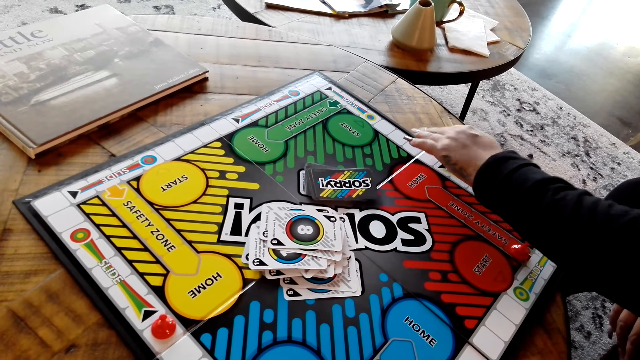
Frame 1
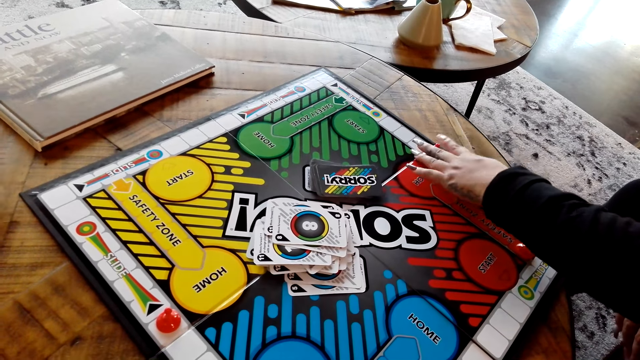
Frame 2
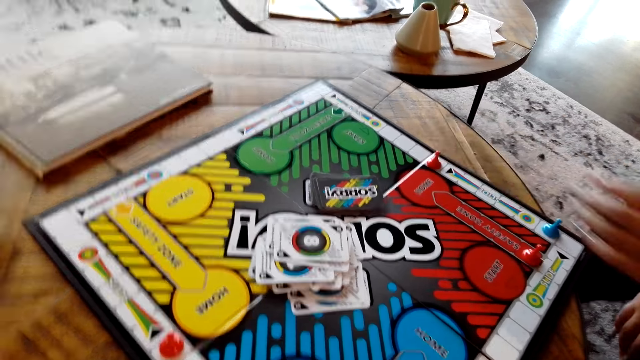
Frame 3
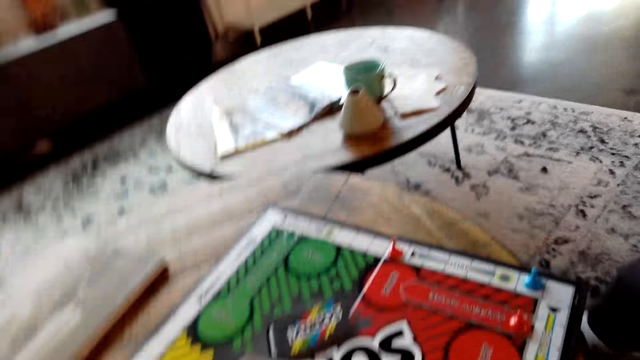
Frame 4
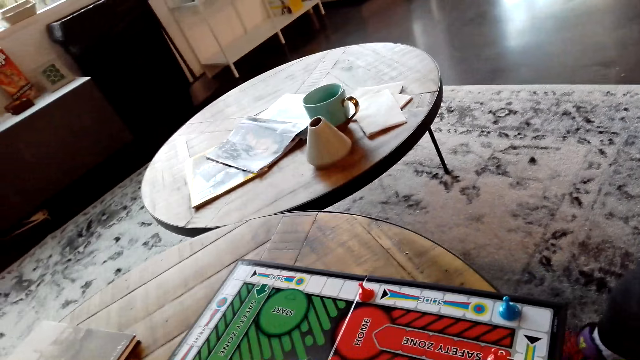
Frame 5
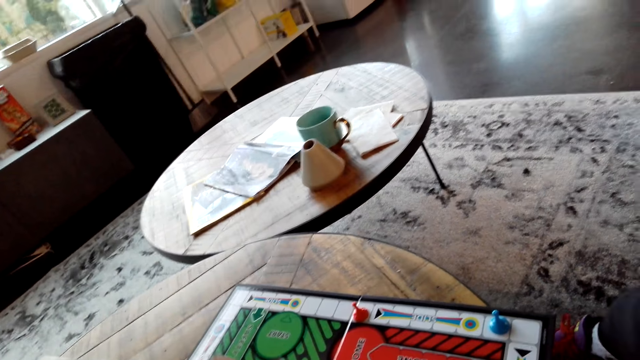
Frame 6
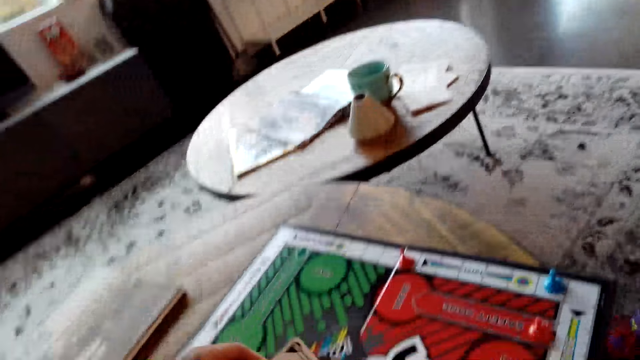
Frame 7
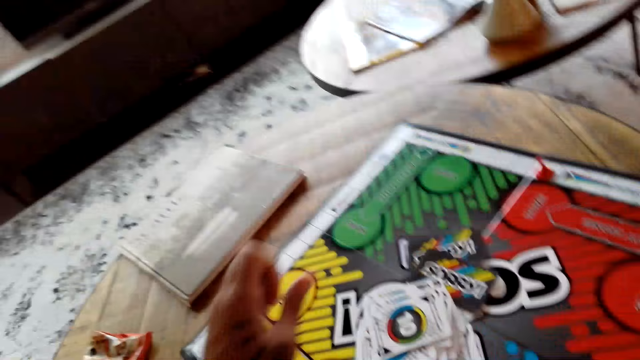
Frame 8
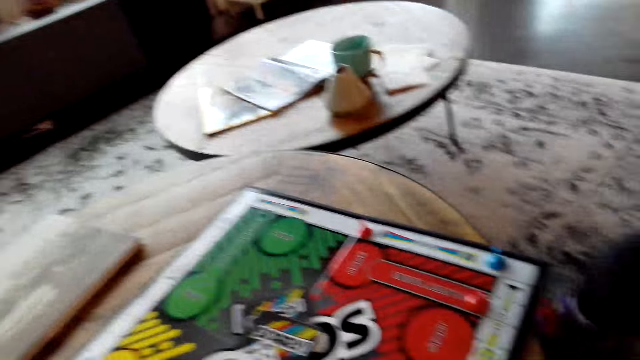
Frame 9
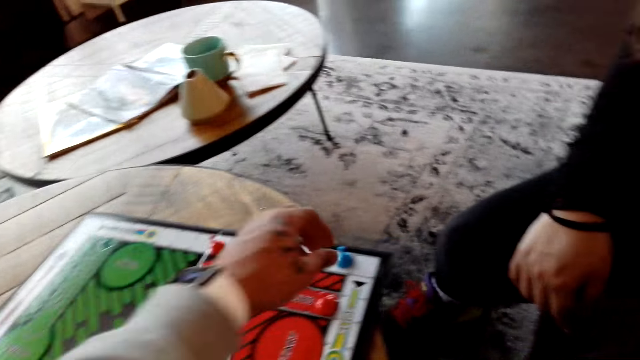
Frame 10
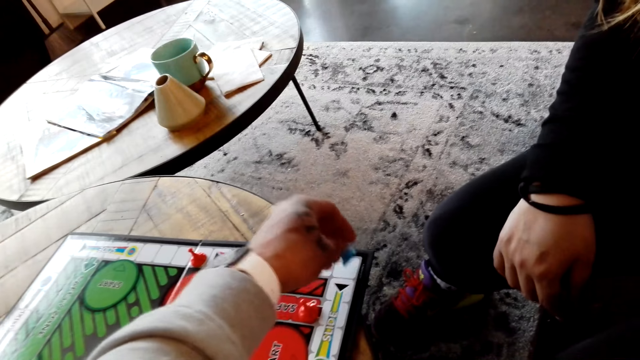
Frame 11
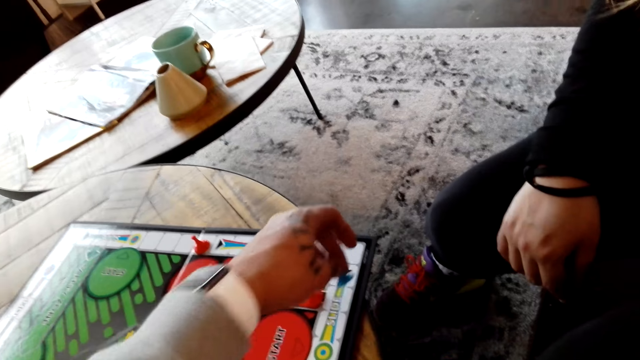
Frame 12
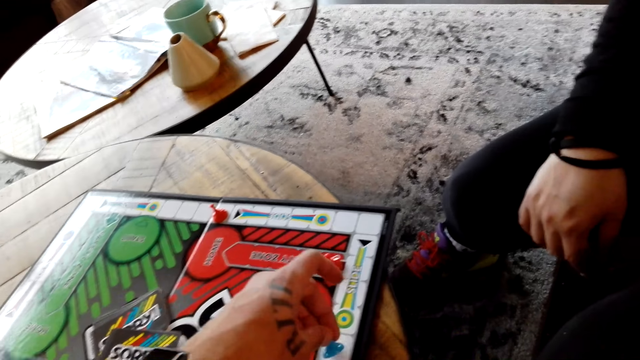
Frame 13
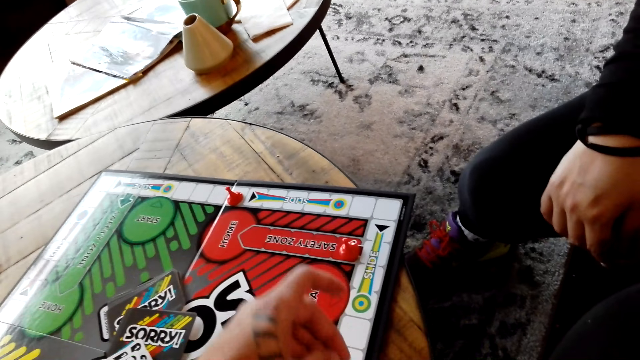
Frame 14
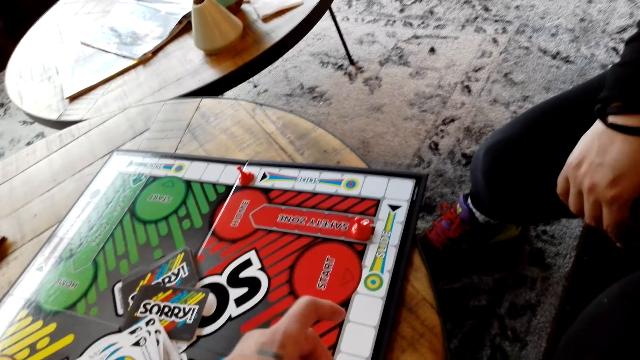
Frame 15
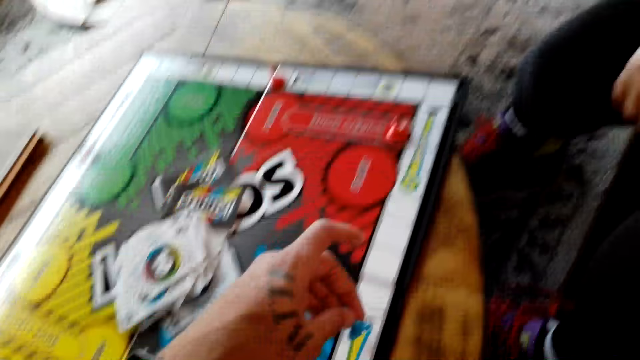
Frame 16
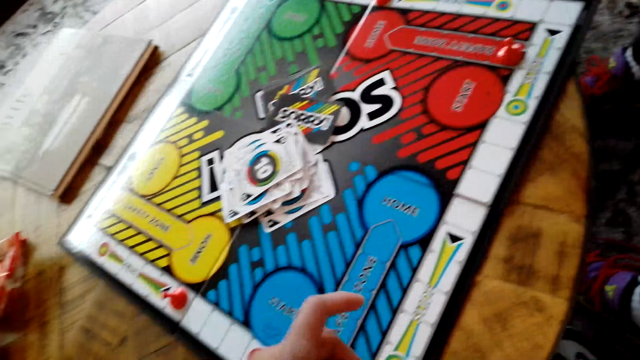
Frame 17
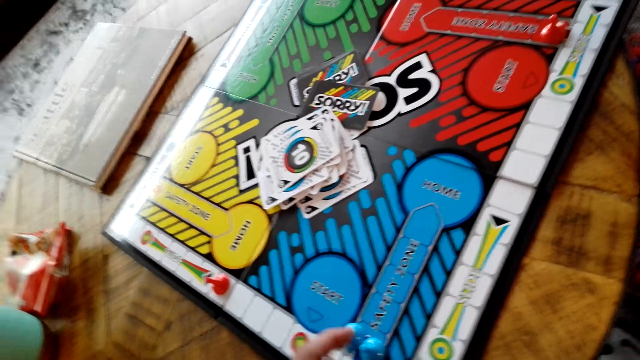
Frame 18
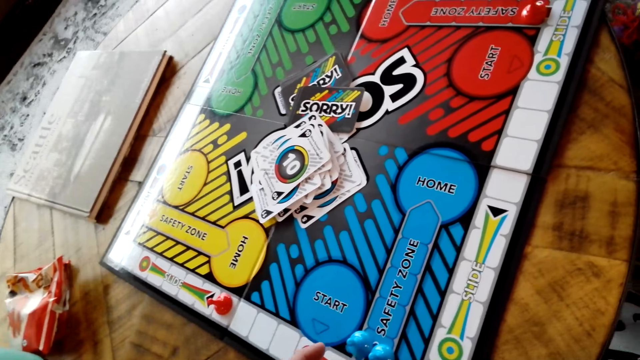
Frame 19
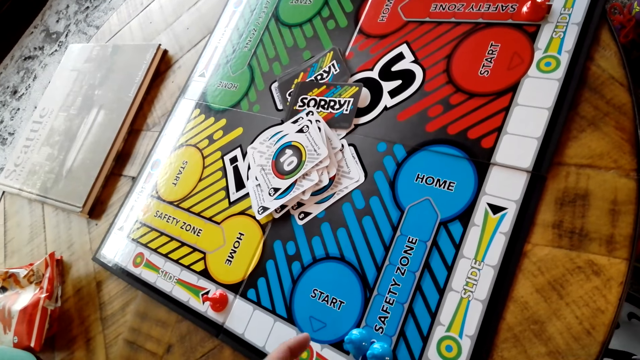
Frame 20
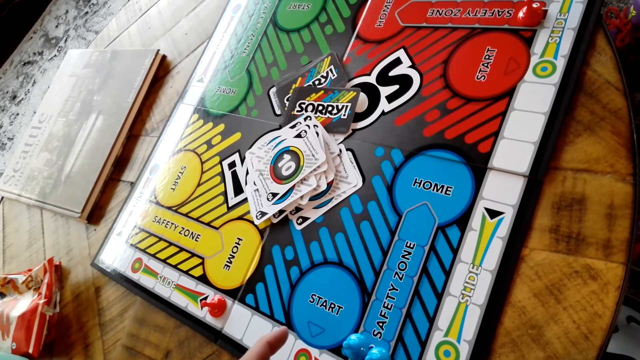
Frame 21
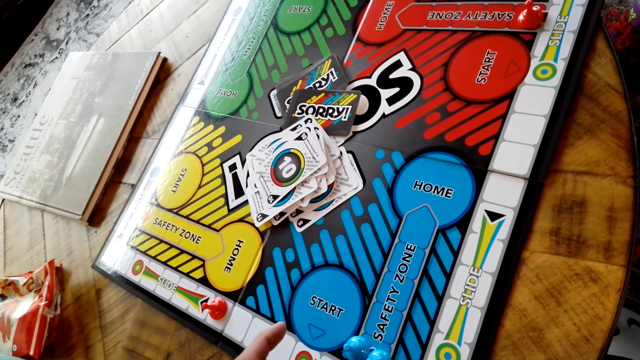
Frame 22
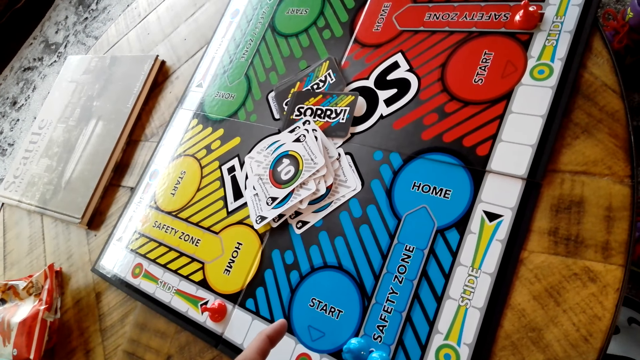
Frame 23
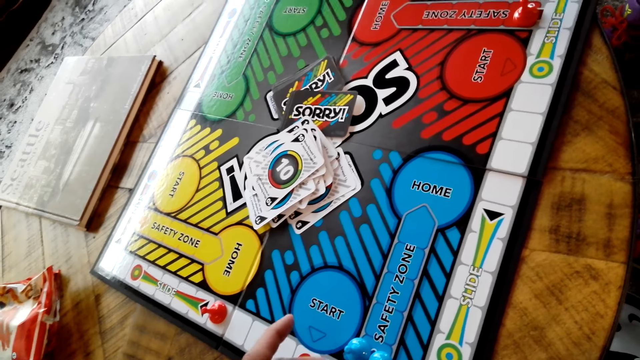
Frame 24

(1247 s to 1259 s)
The camera wearer moves the board game chips on the table.

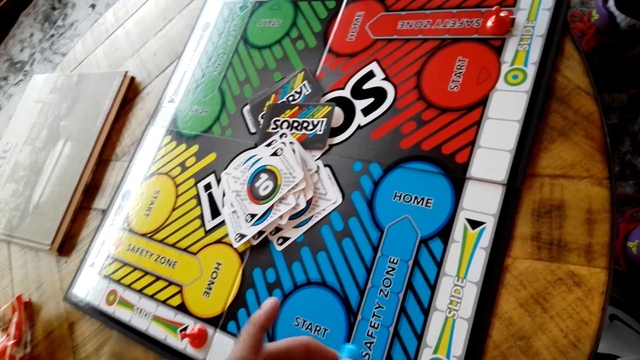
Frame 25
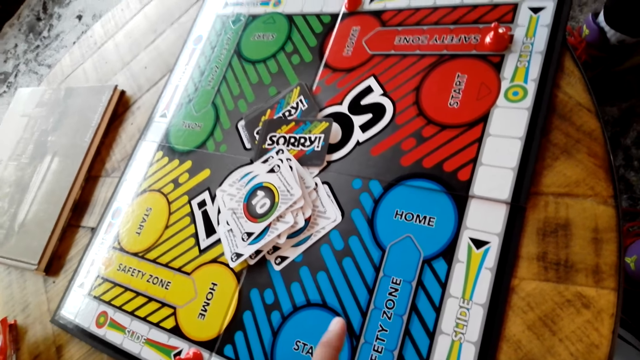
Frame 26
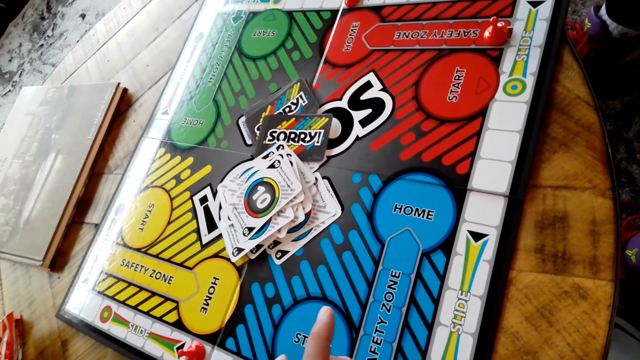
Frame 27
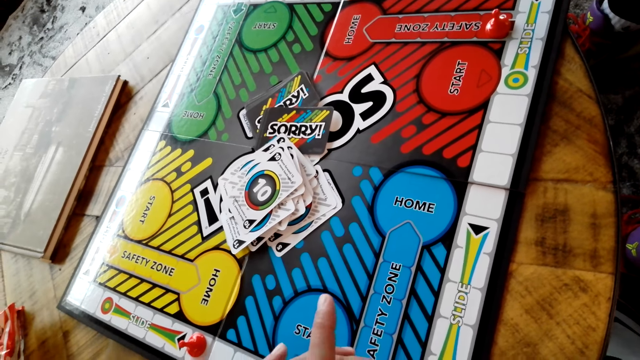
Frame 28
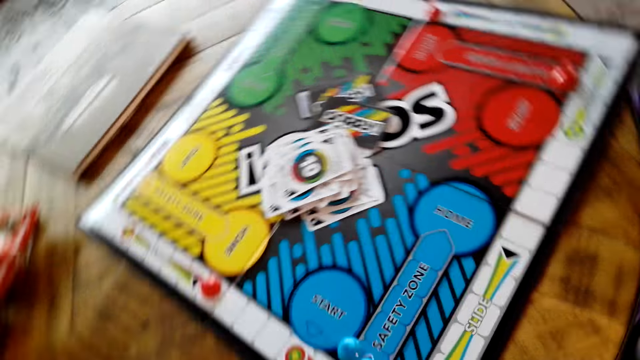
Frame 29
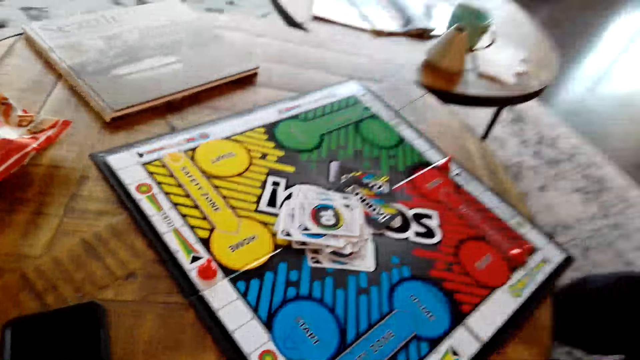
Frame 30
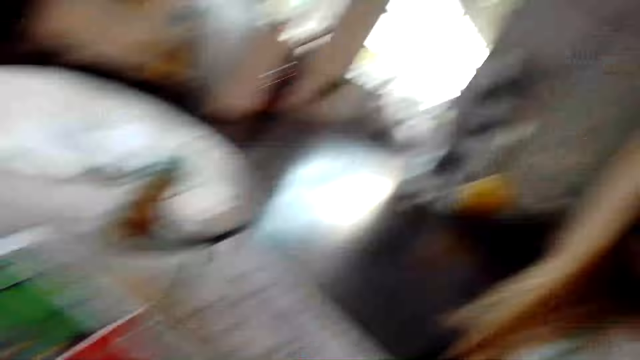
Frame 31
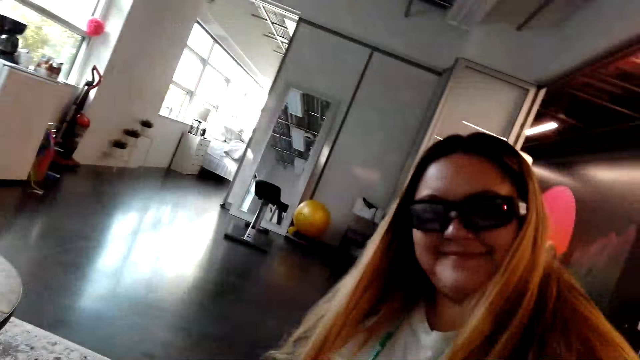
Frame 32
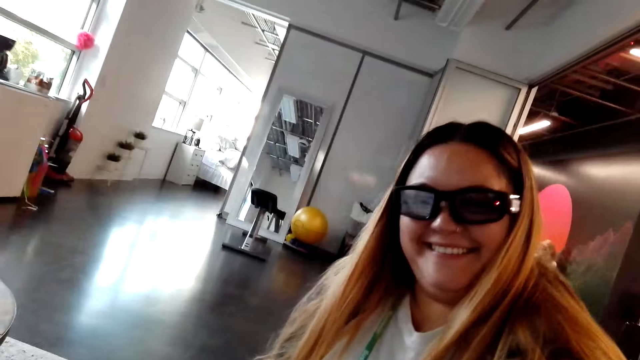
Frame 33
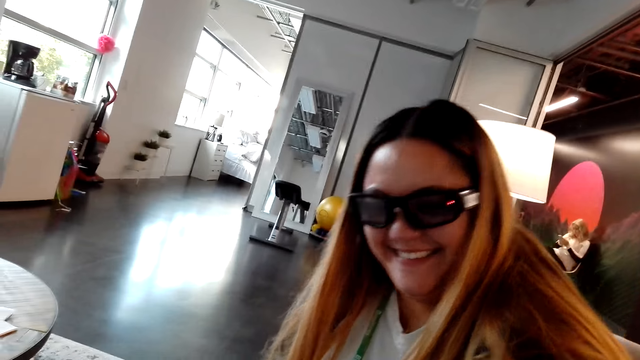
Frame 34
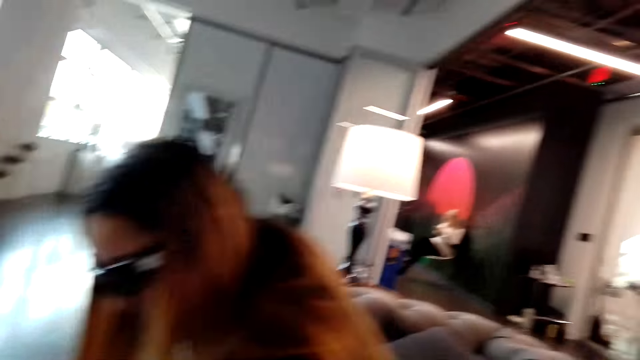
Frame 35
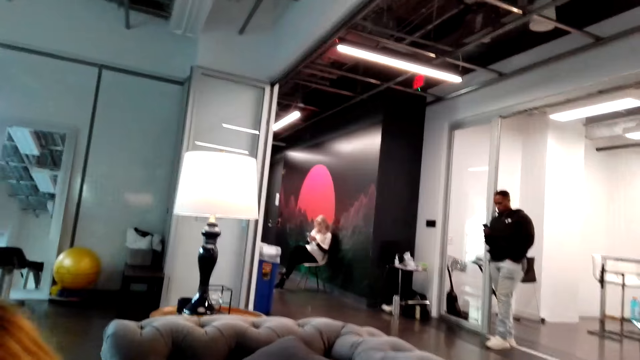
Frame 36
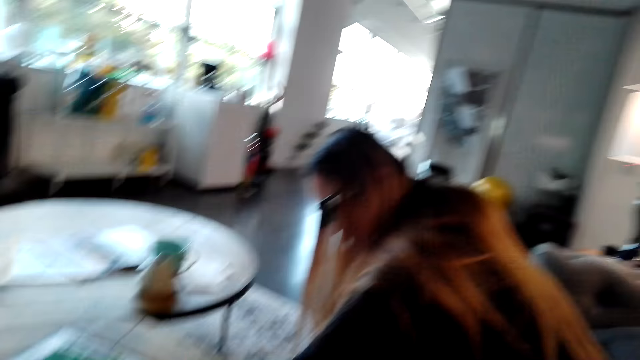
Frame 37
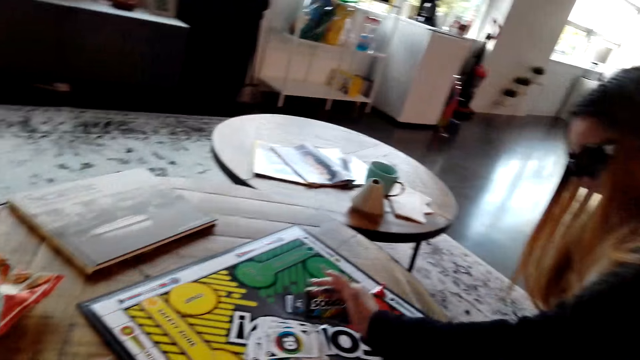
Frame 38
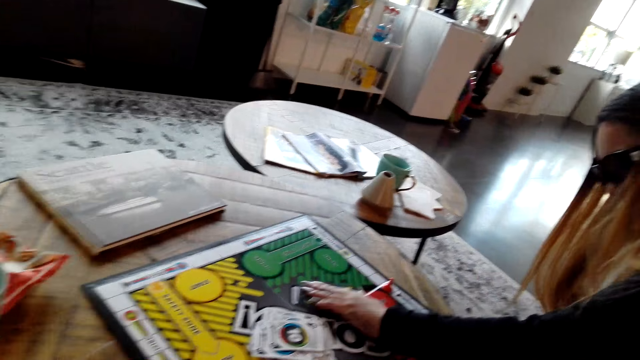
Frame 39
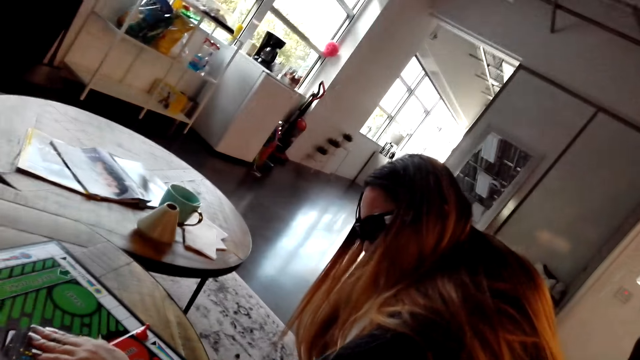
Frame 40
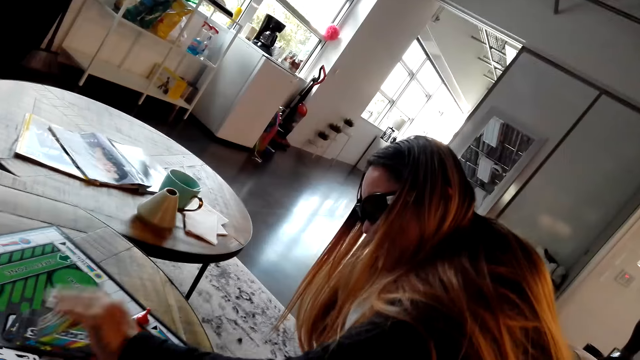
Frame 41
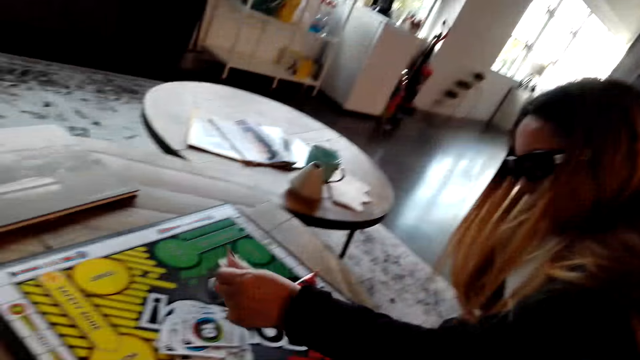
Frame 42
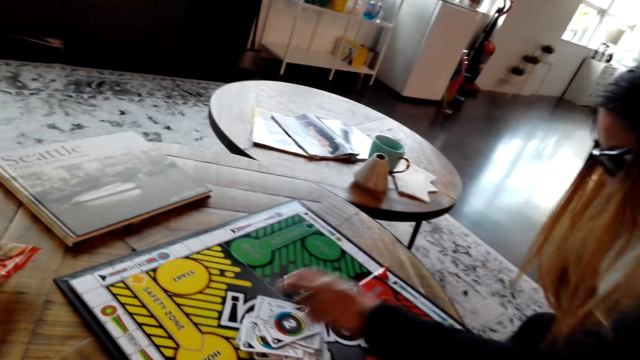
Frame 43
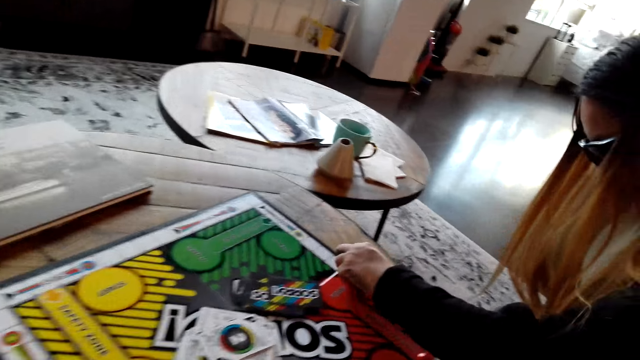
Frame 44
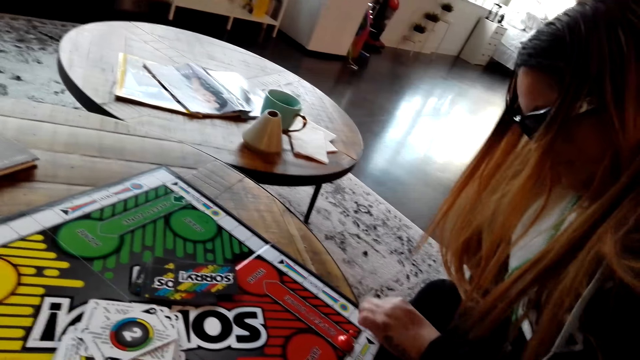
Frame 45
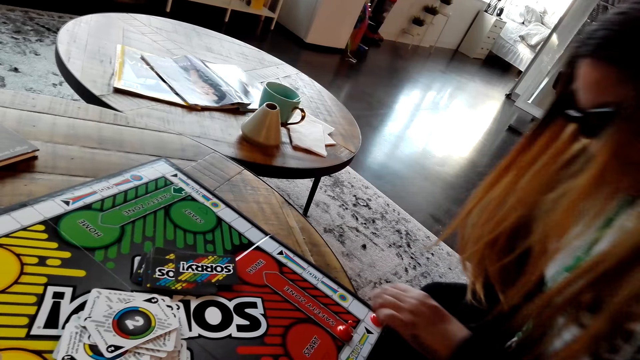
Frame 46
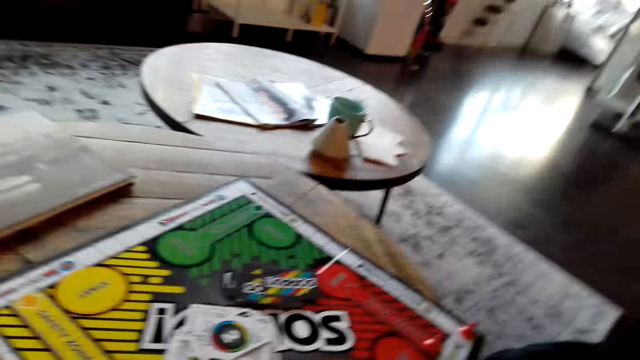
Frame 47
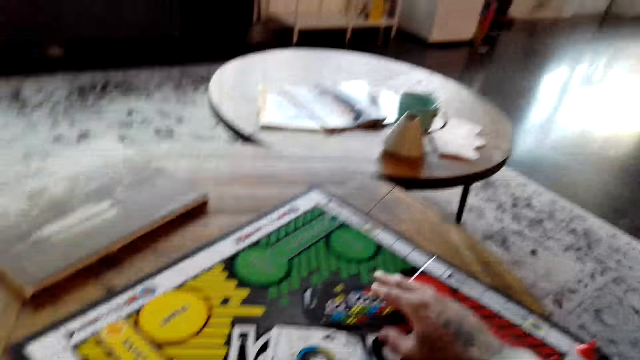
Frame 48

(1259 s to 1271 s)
The camera wearer stares at a lady. The lady moves the board game chip on the table and puts the board game chips on the table.
